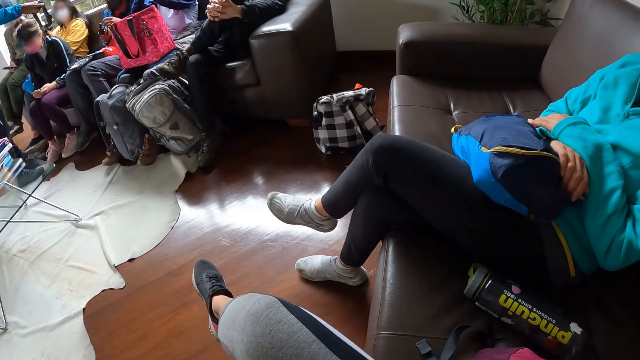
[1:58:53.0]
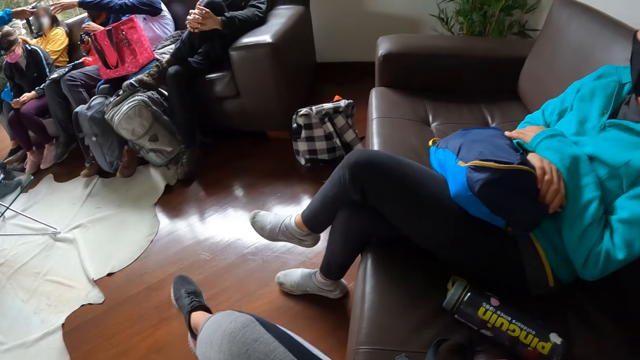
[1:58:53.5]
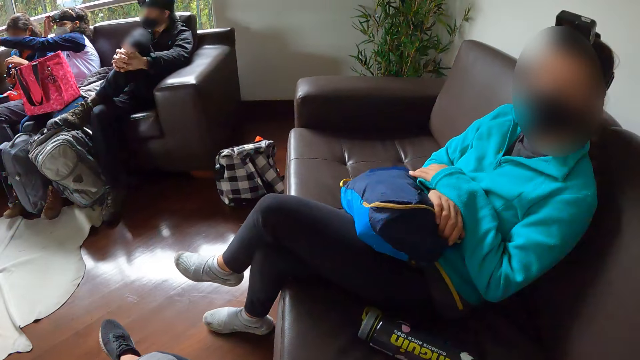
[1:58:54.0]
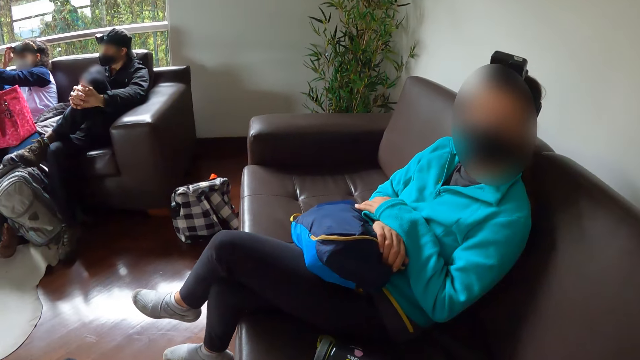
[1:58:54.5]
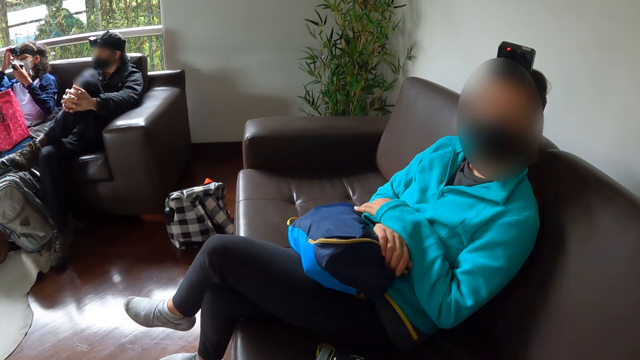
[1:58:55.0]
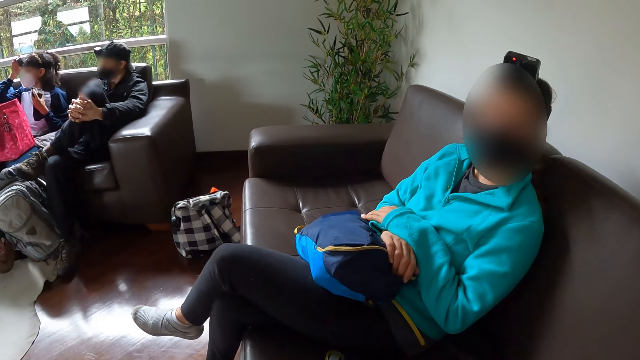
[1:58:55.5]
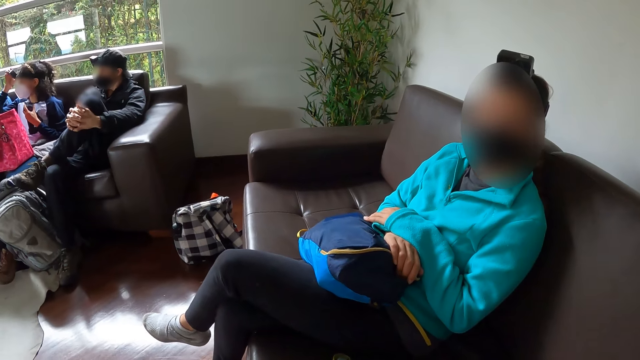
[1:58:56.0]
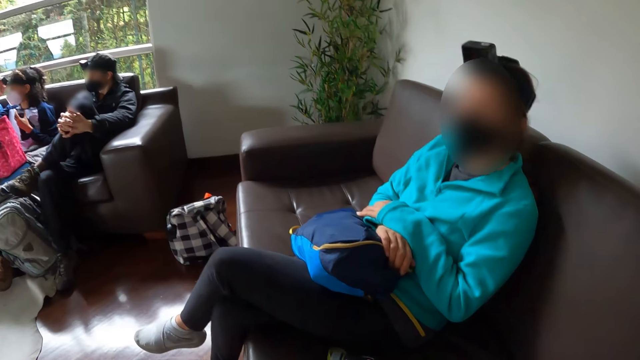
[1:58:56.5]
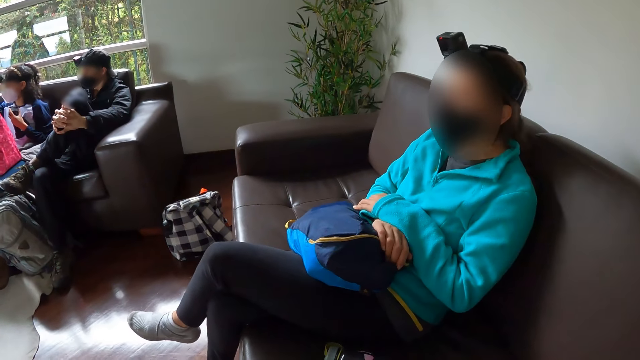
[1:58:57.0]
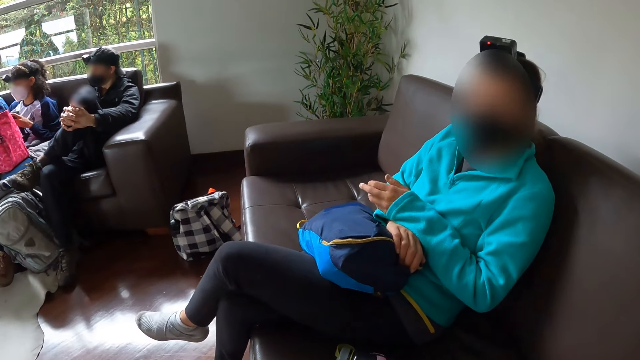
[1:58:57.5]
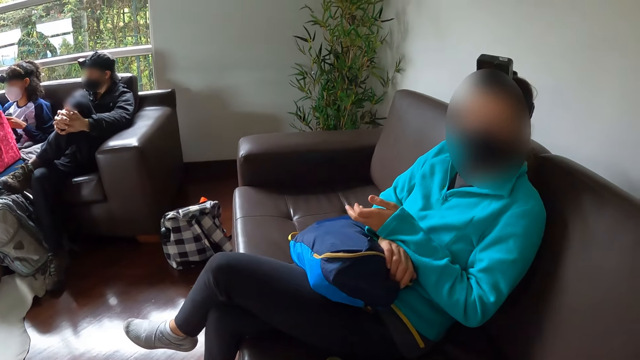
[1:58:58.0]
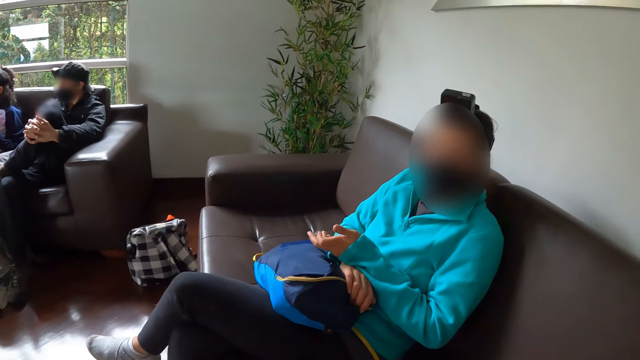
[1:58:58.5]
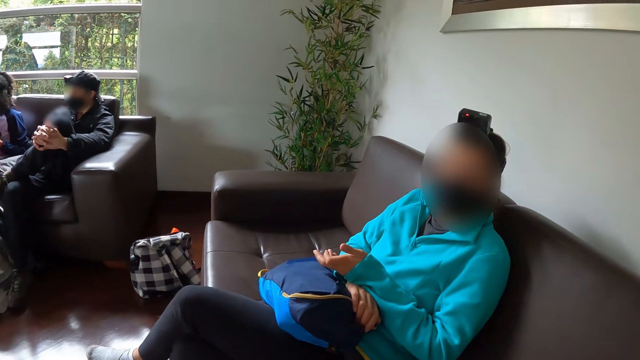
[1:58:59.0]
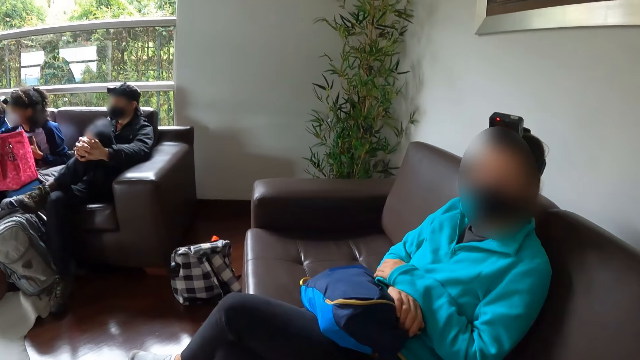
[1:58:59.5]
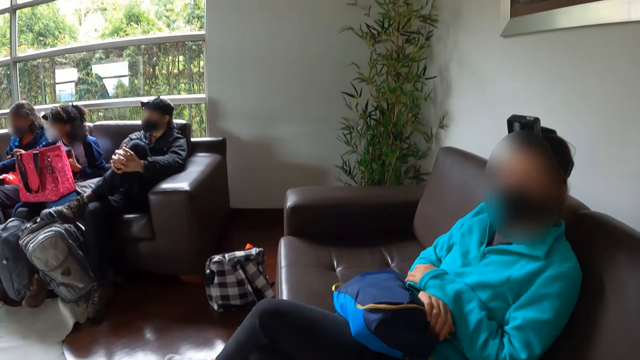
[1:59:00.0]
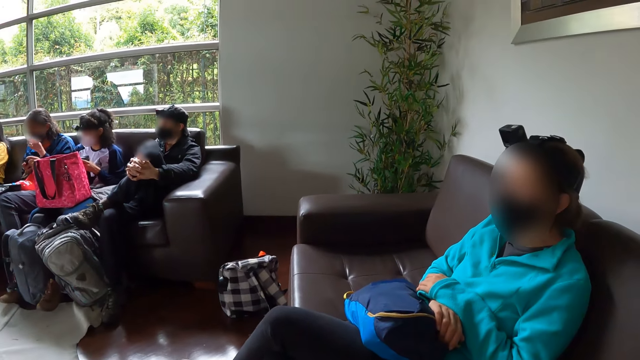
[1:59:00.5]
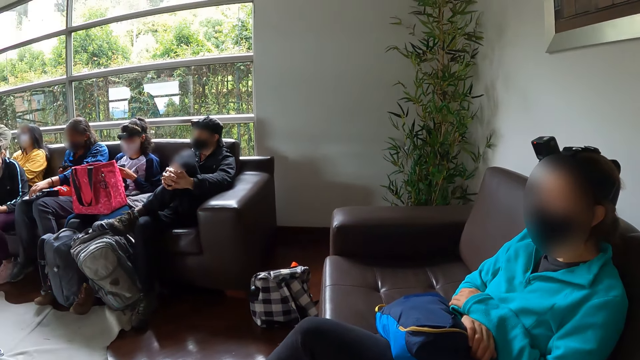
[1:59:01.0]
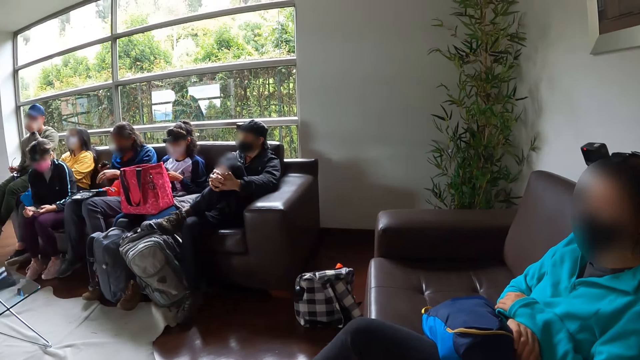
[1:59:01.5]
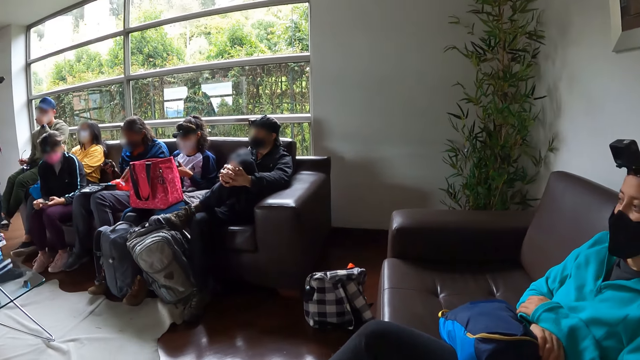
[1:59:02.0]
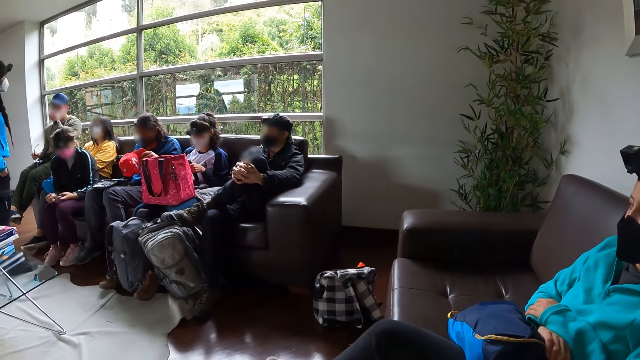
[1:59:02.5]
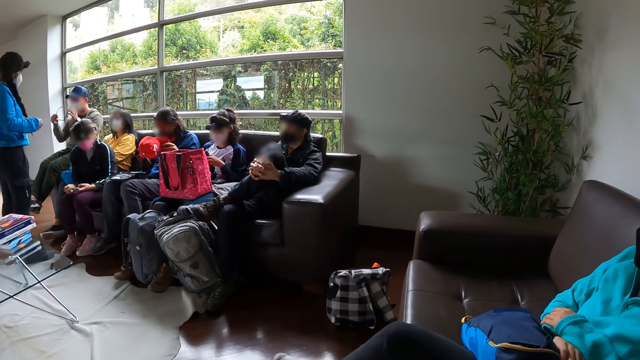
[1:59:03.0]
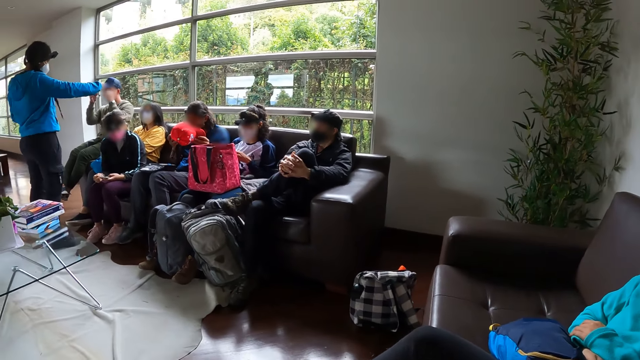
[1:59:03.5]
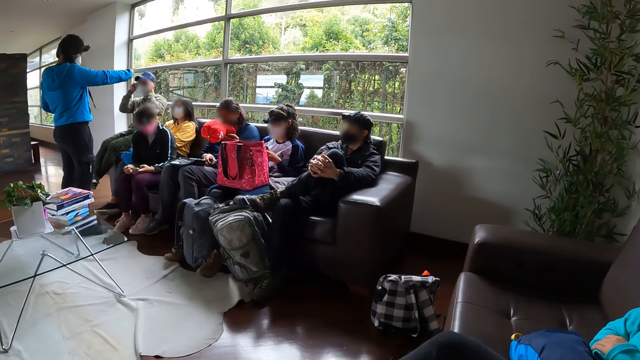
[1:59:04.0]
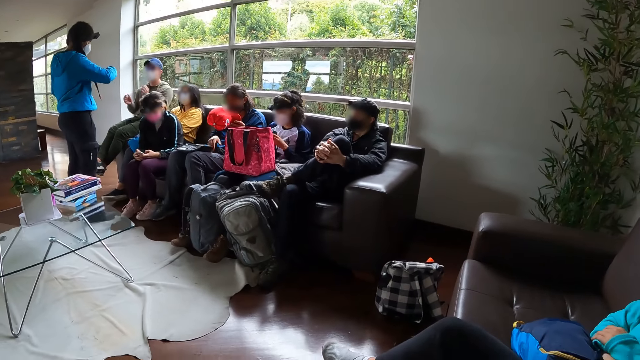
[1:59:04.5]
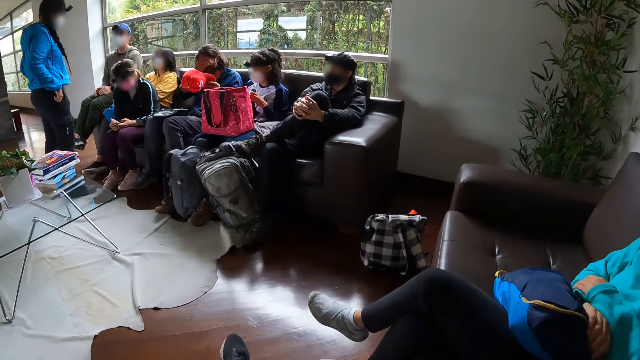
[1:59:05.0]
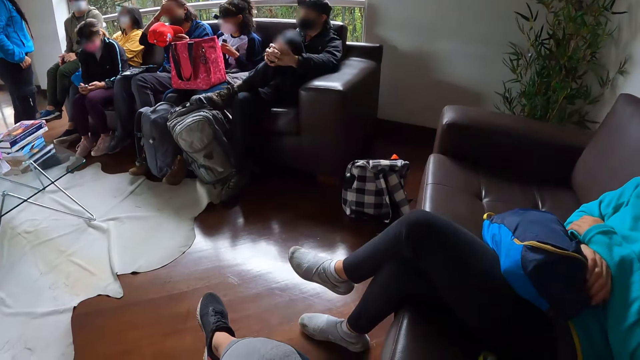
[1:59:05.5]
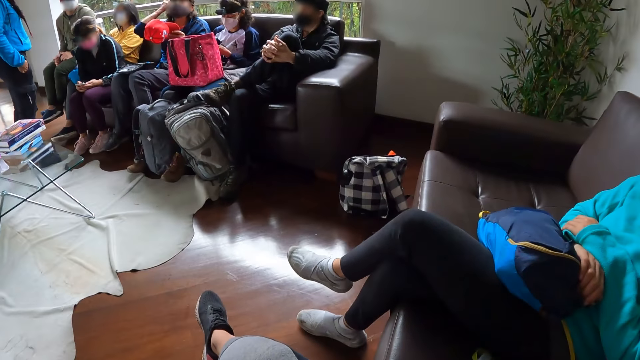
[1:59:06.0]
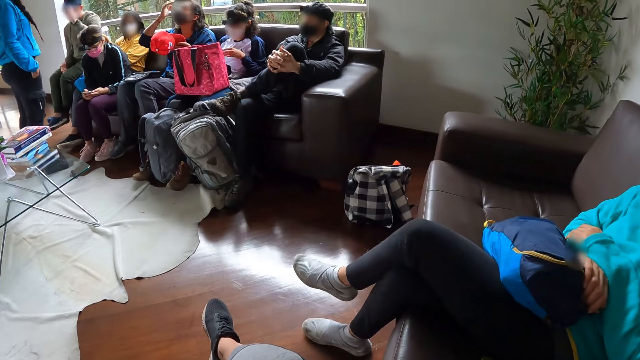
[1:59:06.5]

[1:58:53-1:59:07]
A woman gesticulates with her right hand.

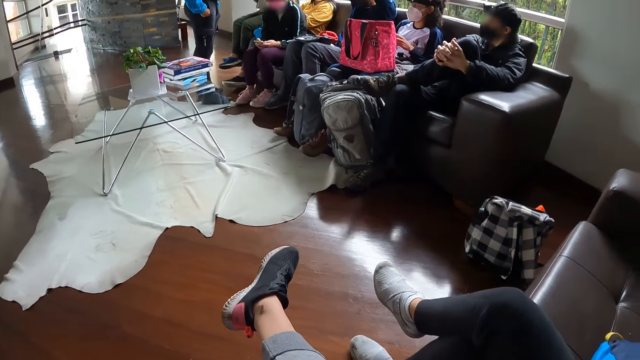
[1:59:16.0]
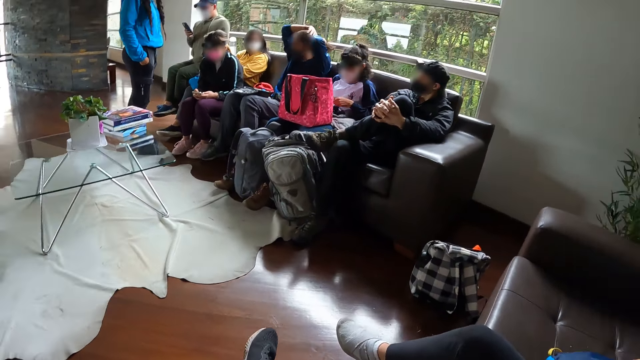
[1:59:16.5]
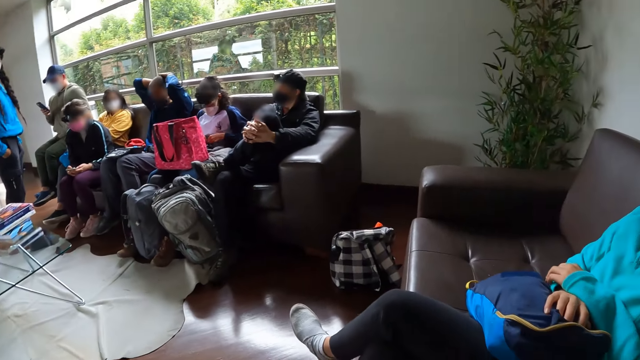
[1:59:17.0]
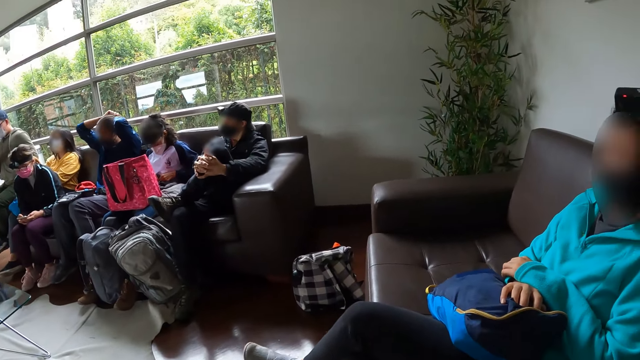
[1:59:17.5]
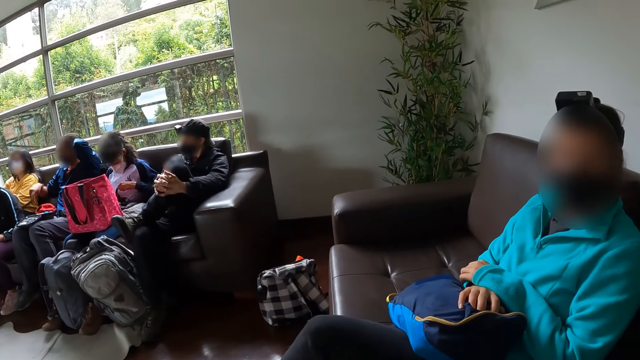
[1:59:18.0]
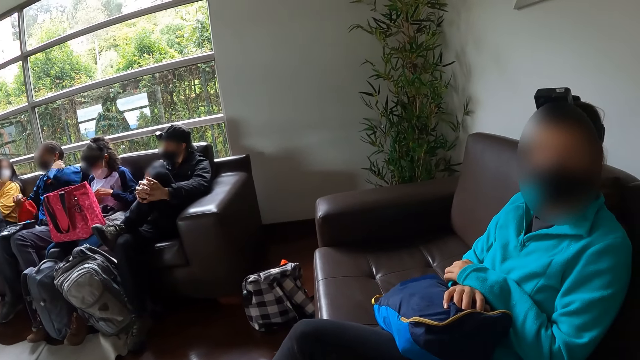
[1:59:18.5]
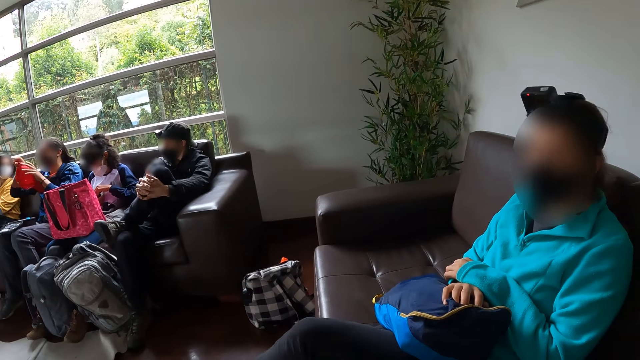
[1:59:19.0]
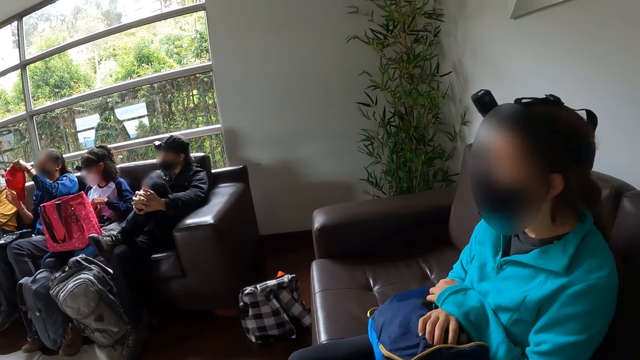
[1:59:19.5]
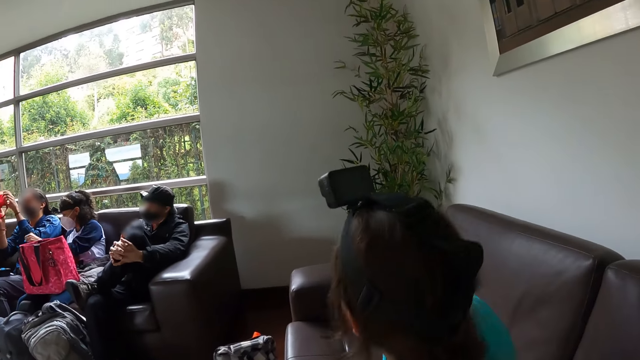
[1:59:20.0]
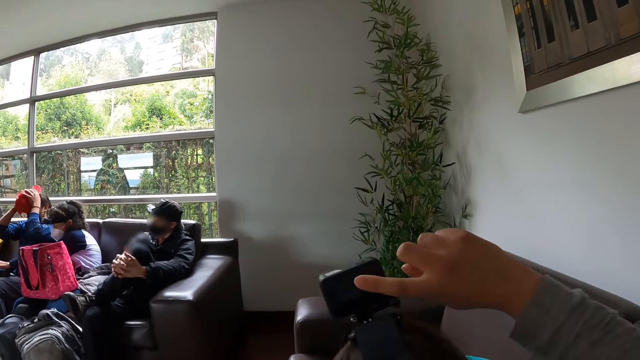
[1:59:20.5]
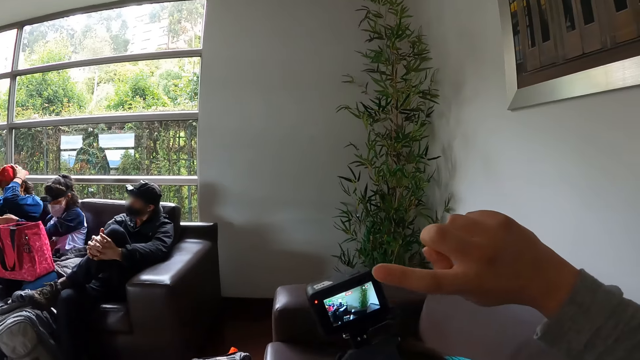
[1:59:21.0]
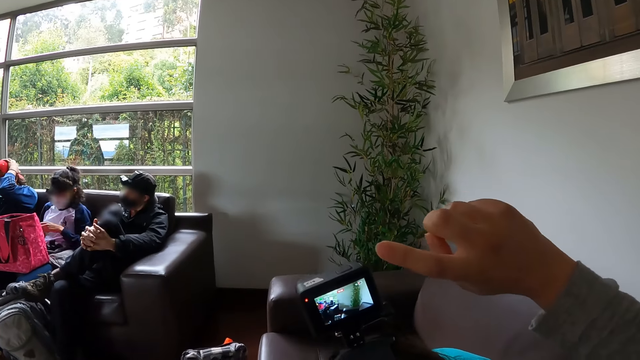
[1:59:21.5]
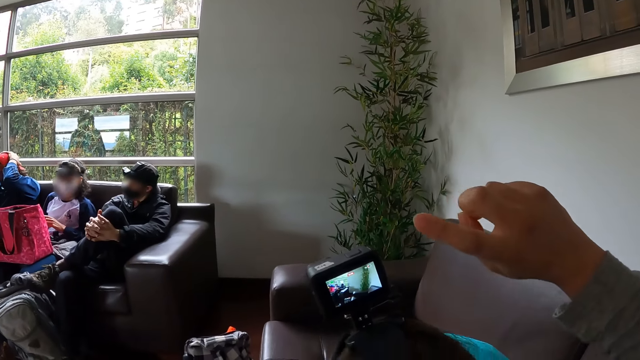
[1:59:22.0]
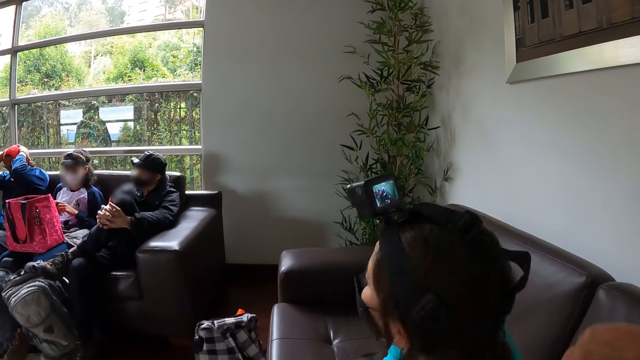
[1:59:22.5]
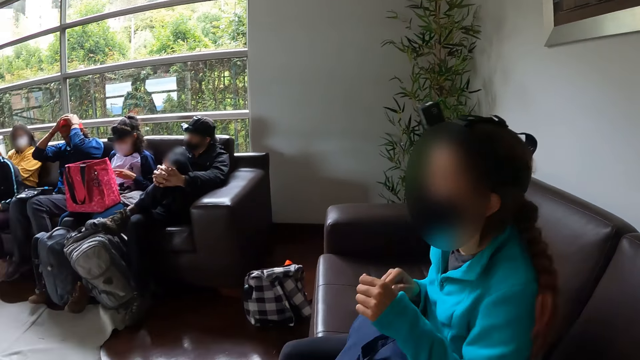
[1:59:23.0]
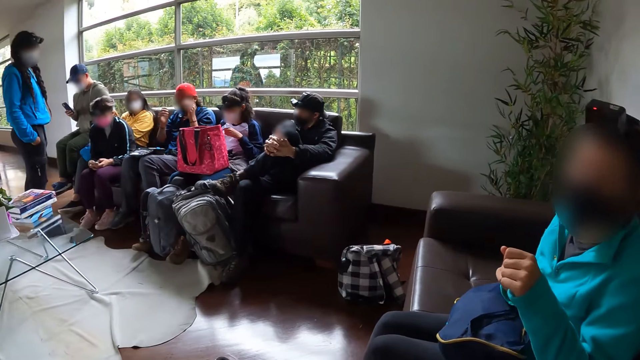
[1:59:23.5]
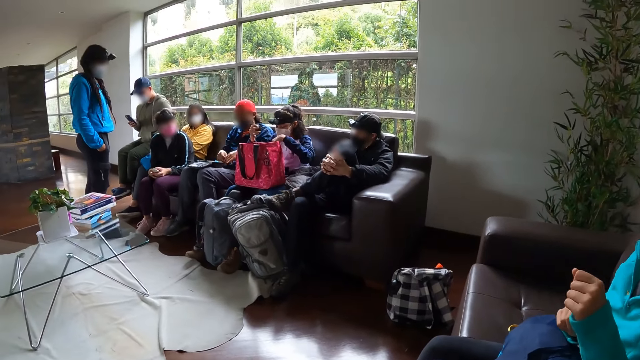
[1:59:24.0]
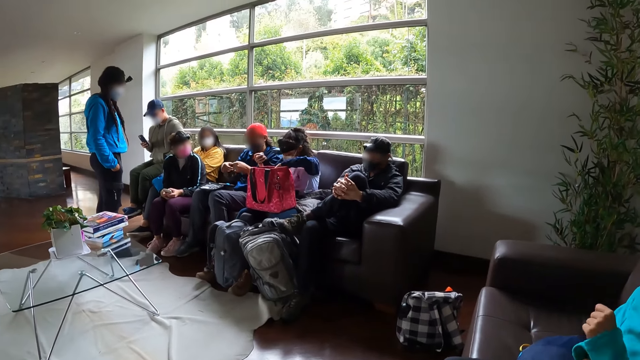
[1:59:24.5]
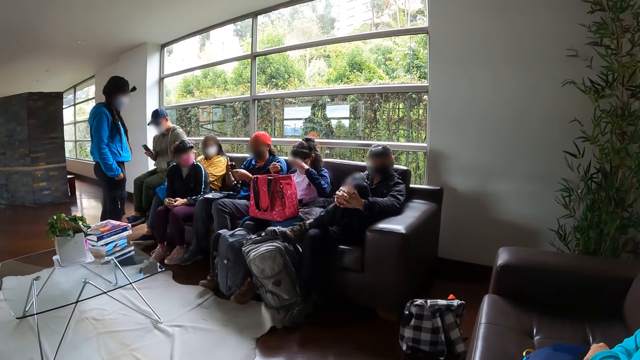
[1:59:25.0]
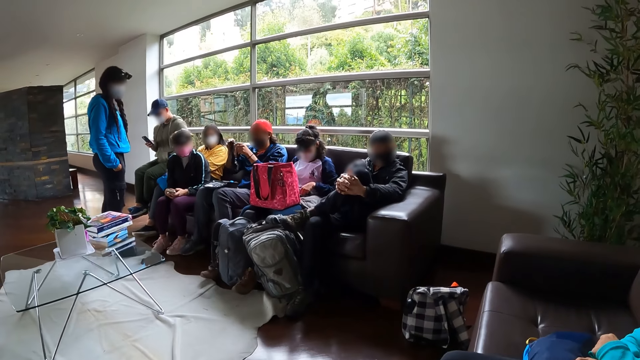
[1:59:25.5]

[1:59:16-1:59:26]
A woman turns around. The camera wearer operates a camera on the woman's head with her right hand. She touches the woman's camera. She stares at the woman's camera. The woman turns around.
